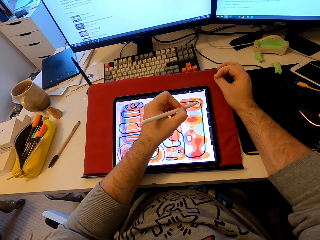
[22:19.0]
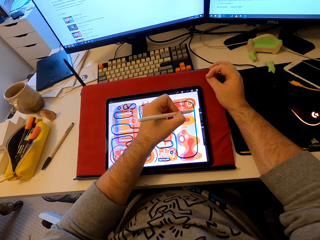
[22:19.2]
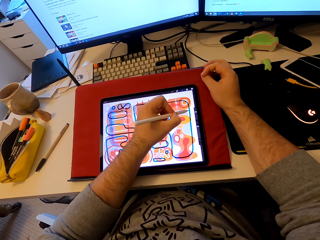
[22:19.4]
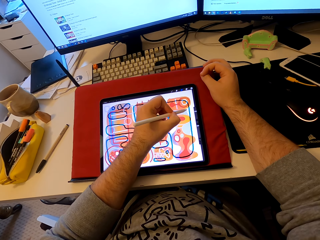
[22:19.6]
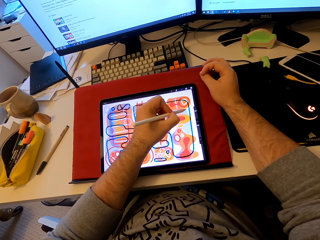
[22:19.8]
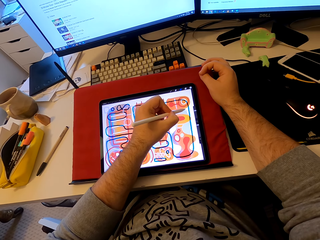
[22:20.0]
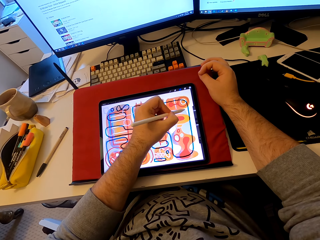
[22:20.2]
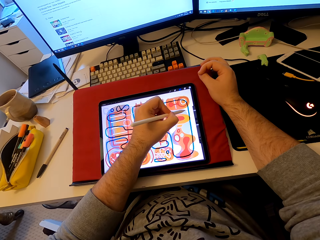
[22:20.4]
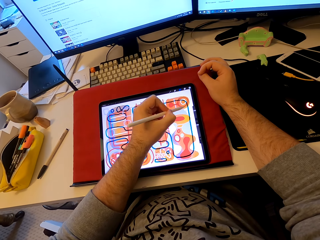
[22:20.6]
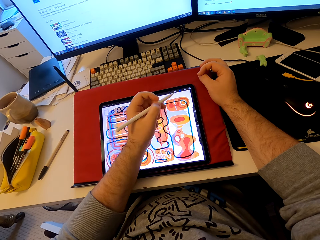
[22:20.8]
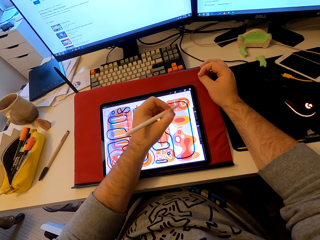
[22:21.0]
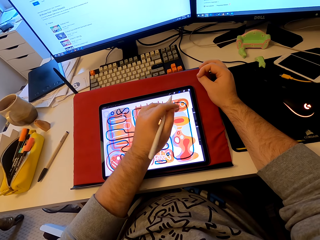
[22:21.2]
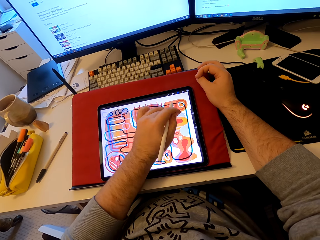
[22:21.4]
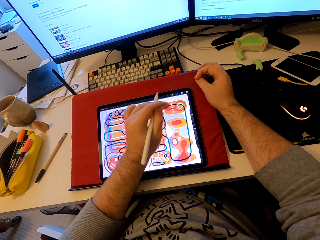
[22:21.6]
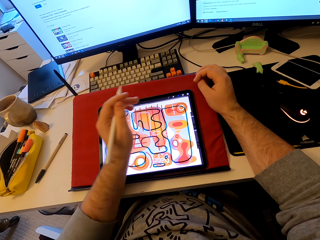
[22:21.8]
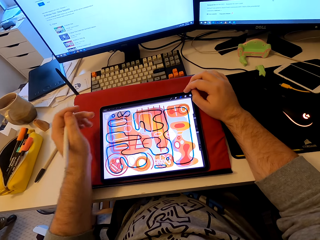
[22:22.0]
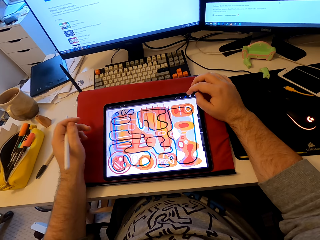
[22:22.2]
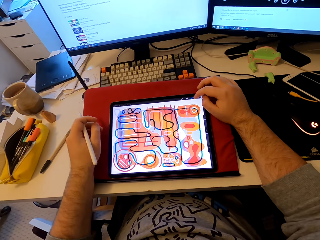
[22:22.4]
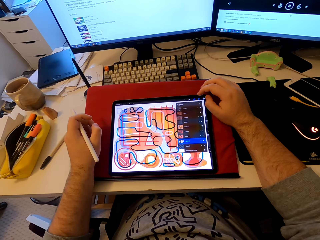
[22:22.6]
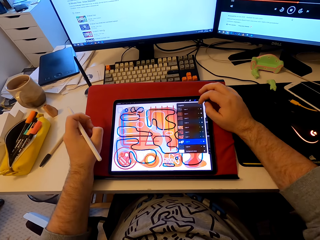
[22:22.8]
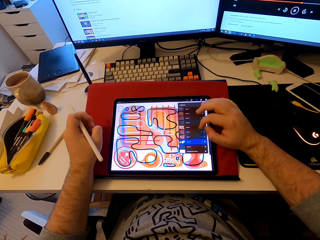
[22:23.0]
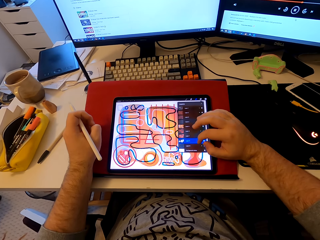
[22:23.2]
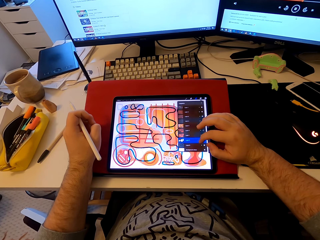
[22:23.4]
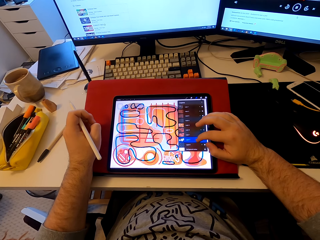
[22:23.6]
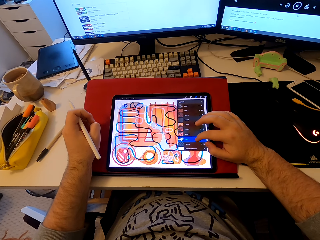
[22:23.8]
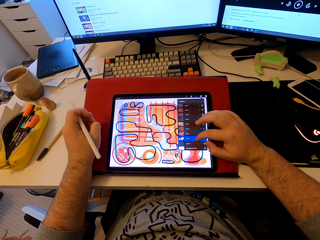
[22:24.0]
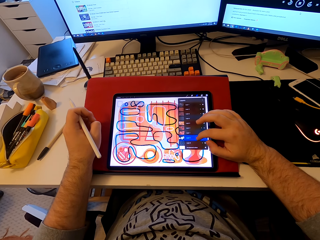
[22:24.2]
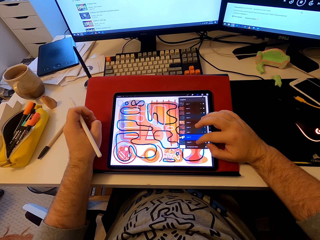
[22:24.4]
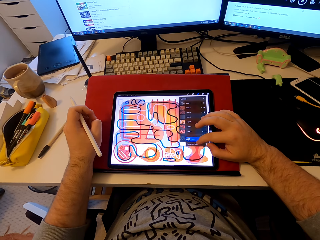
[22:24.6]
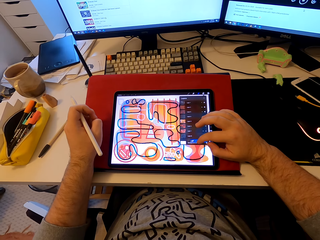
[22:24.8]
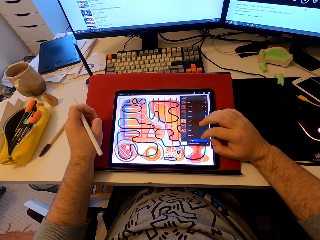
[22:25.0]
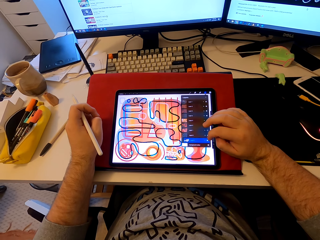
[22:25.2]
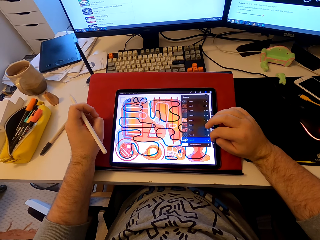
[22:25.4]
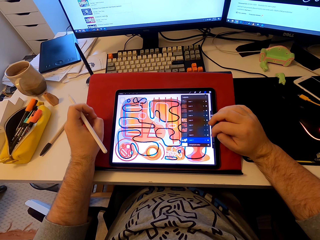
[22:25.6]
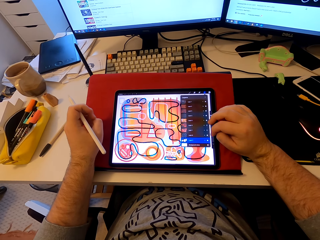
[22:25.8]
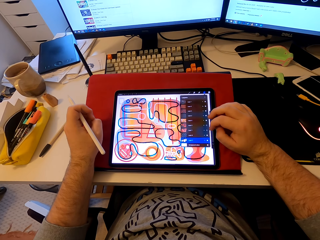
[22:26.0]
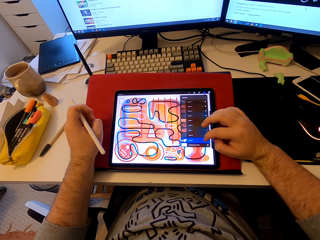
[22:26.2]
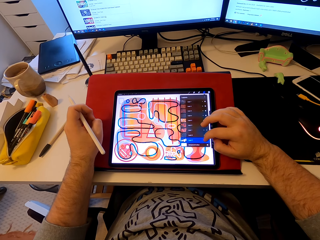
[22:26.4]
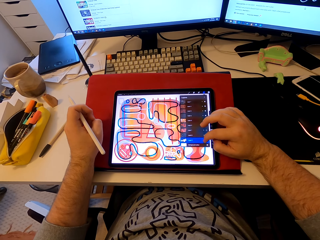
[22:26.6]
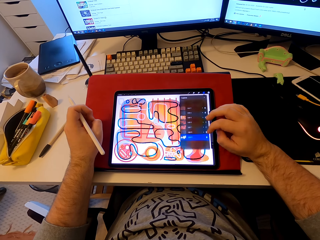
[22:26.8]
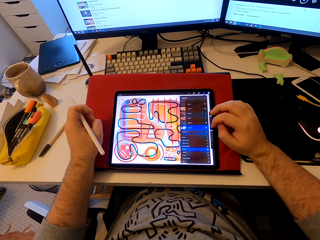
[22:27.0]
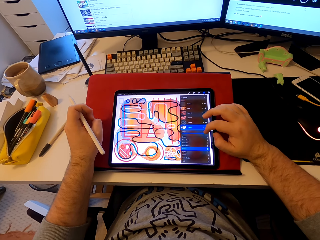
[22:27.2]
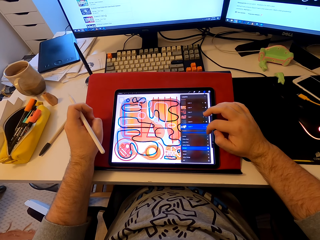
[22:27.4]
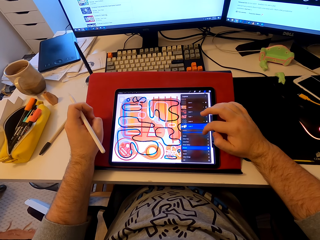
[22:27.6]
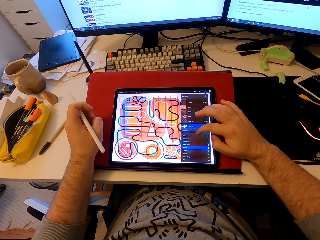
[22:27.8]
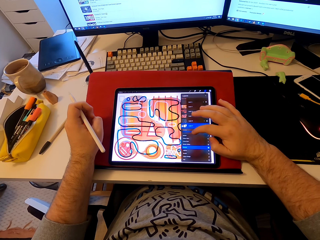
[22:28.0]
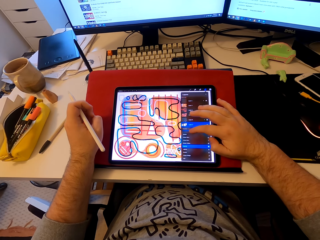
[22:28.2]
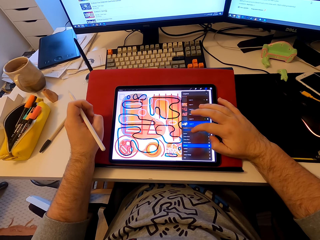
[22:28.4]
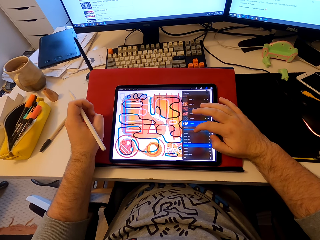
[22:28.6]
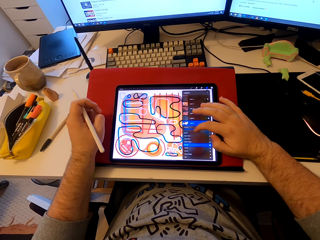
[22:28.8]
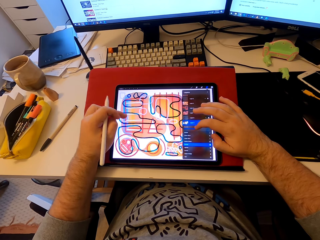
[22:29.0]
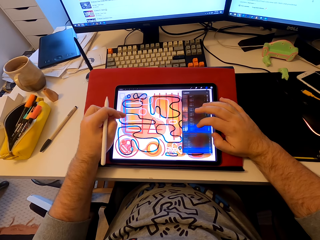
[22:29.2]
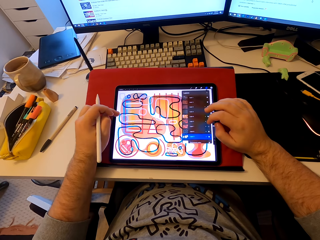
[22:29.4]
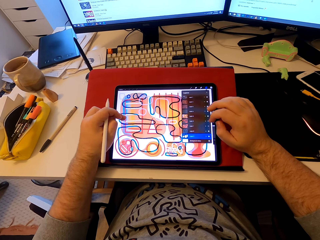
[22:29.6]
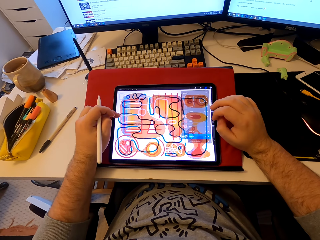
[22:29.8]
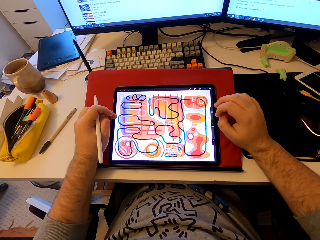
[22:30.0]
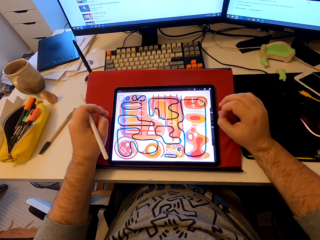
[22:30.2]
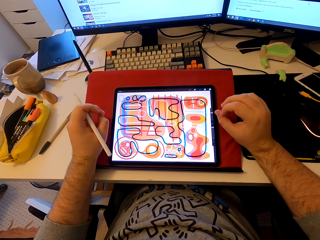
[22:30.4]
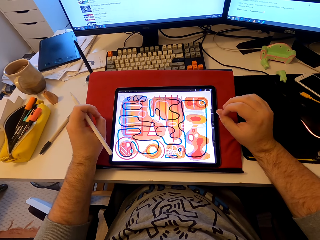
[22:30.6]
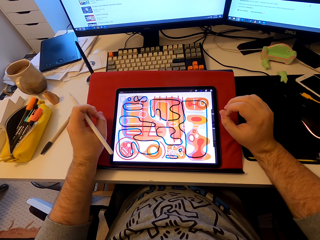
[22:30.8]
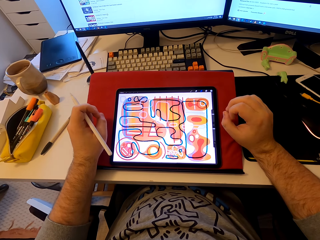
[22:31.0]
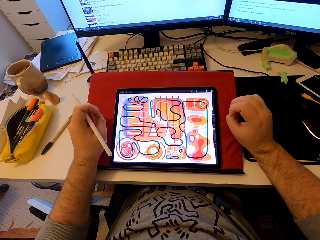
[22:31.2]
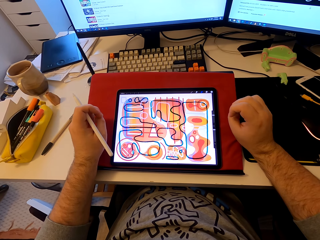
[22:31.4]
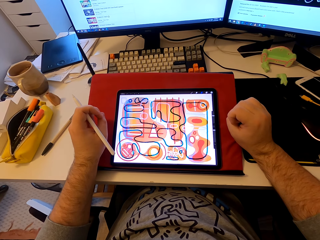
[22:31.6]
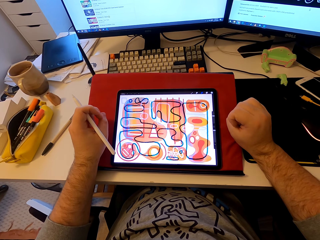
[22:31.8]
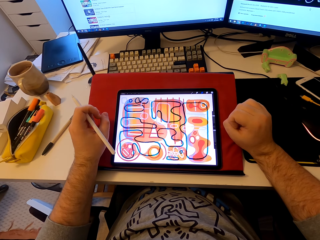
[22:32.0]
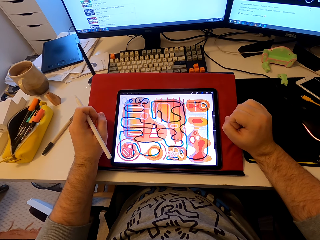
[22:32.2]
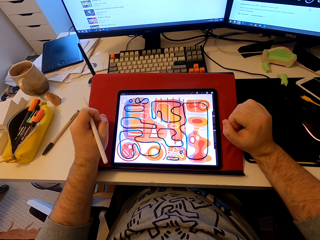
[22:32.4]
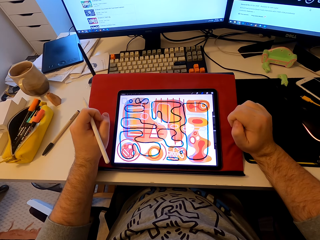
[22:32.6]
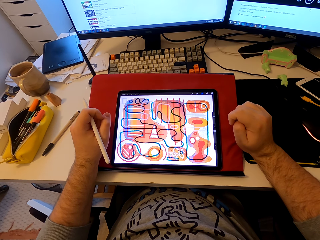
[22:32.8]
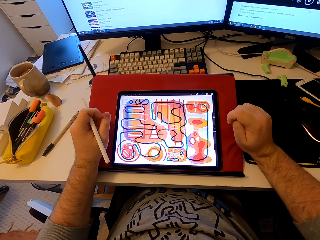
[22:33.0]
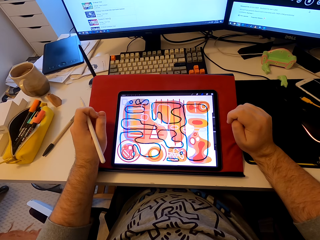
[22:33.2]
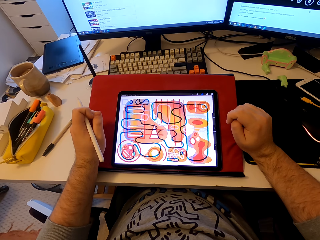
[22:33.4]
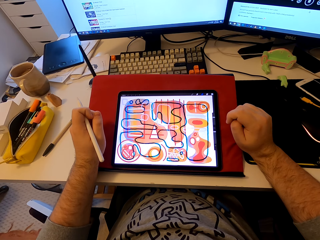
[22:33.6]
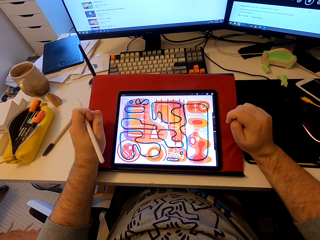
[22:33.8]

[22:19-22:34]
The camera wearer draws a pattern on a tablet. He scrolls the tablet with his finger. He stares at the tablet.

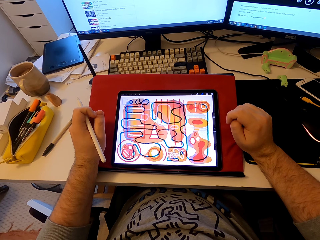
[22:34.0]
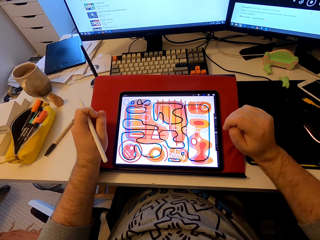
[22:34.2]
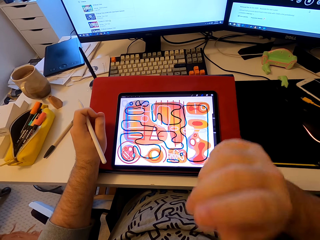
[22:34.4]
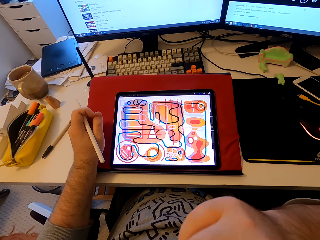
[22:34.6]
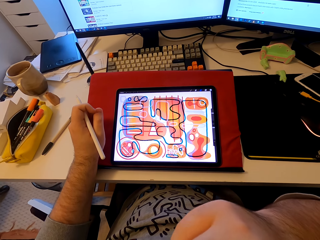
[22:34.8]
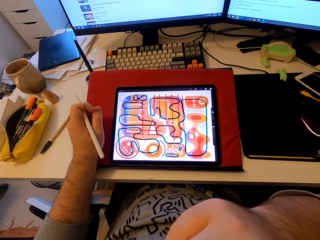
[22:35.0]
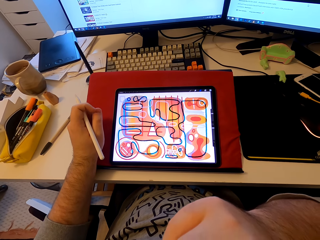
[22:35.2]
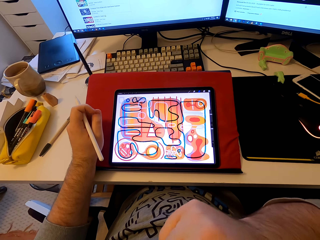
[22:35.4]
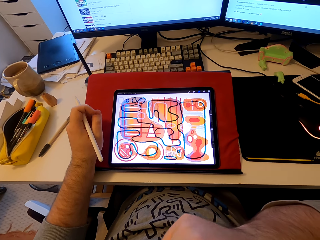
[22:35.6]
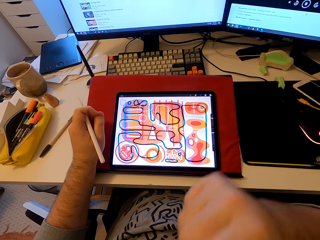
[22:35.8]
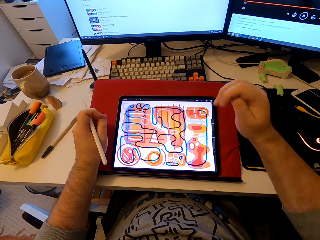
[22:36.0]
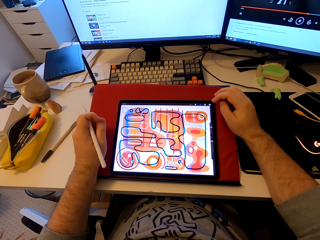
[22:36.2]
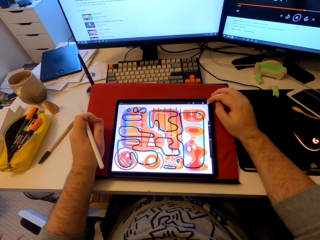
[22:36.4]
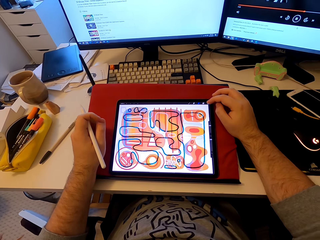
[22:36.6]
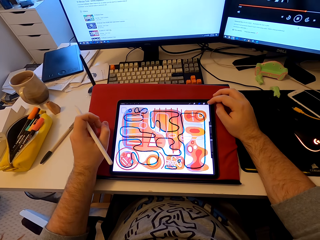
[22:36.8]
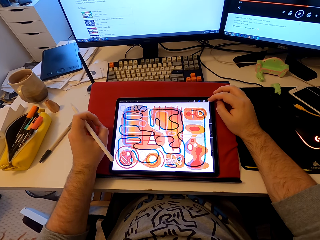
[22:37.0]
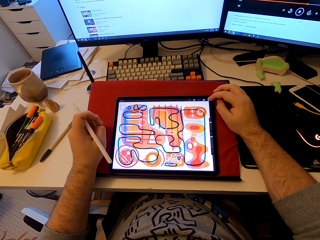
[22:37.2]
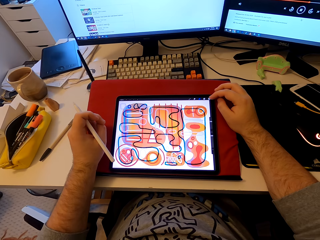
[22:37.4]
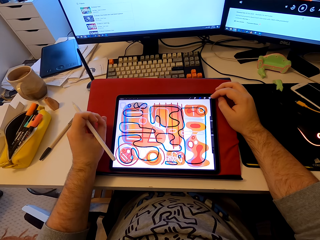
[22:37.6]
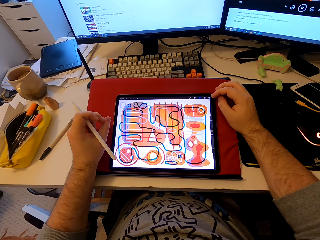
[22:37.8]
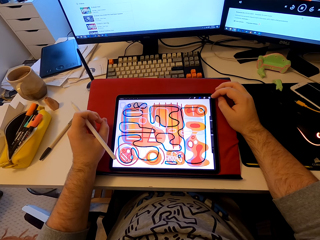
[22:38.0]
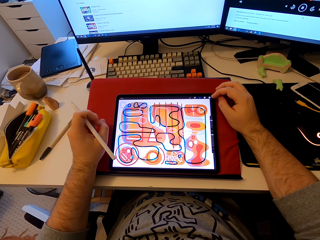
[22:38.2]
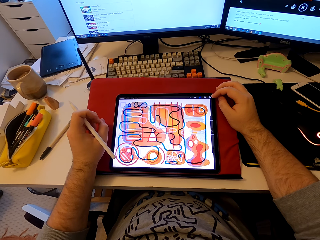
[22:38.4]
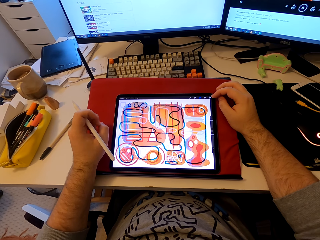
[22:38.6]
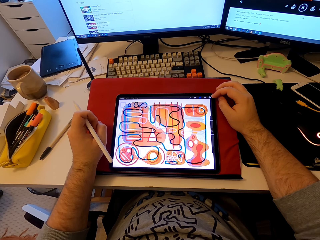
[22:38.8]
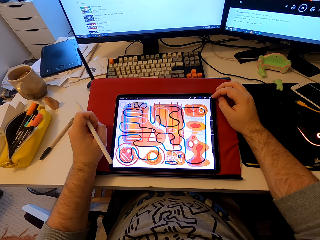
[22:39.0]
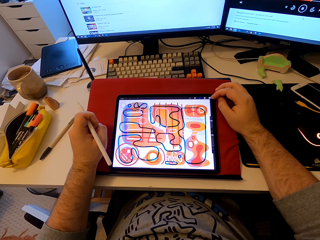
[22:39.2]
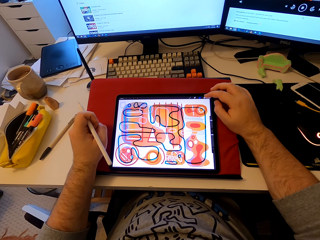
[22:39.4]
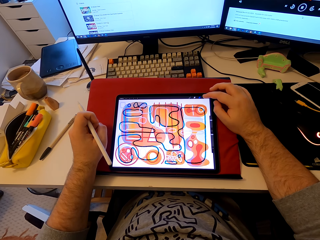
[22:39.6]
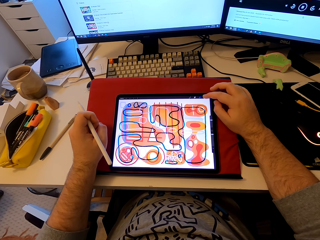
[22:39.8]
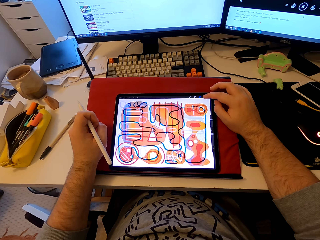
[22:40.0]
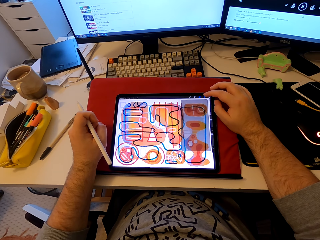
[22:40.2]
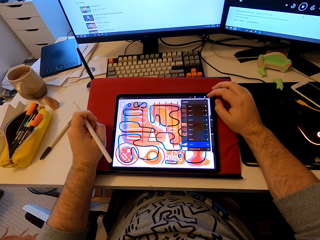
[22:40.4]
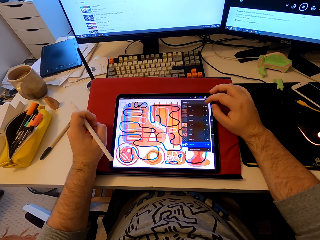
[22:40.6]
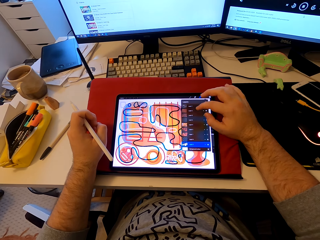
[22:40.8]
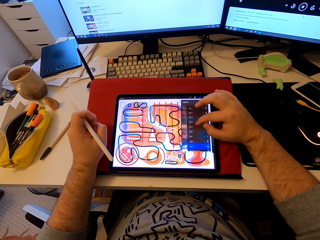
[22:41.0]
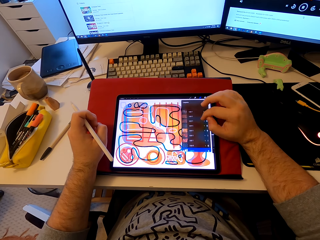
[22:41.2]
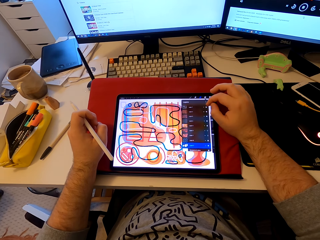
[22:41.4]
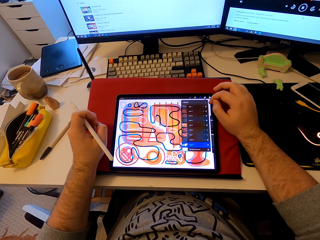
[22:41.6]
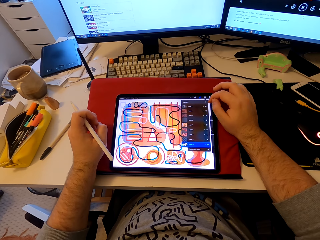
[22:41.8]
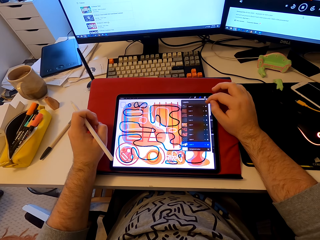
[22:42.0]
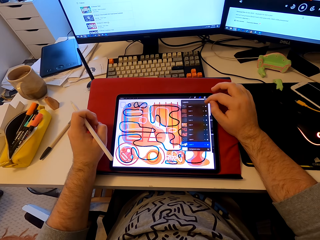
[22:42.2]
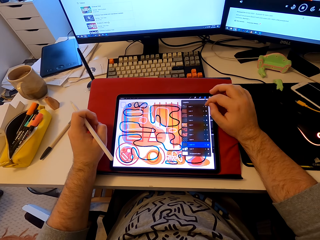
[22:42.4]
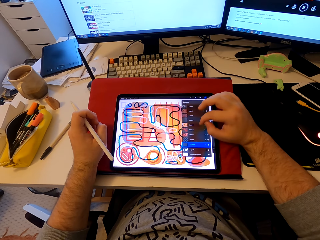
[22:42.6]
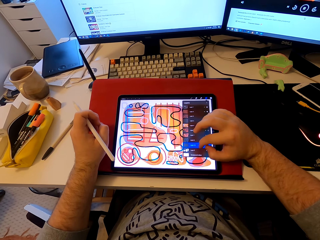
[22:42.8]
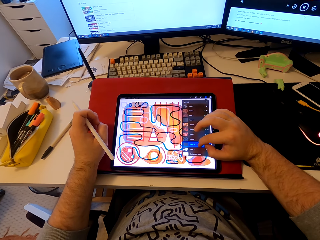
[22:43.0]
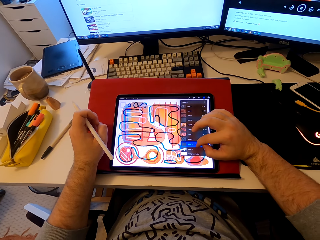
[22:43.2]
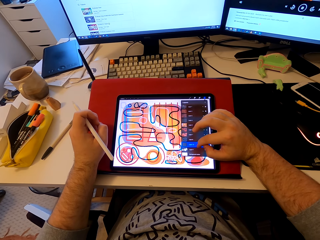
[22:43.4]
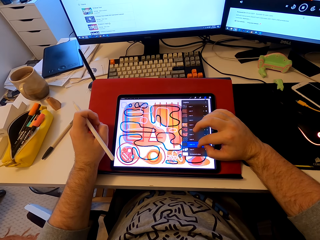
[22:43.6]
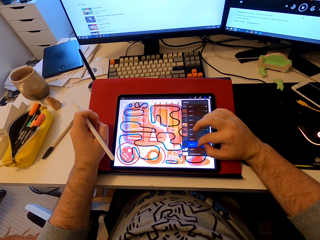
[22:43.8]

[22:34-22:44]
The camera wearer operates a tablet.
